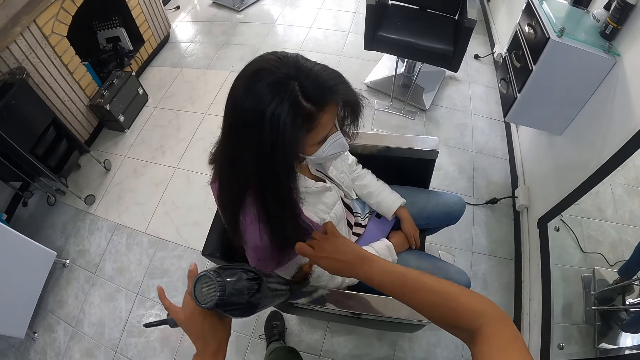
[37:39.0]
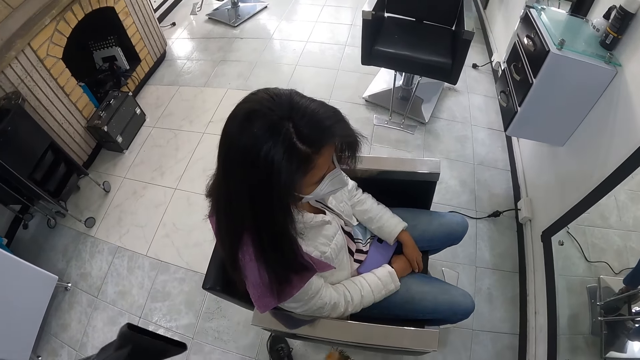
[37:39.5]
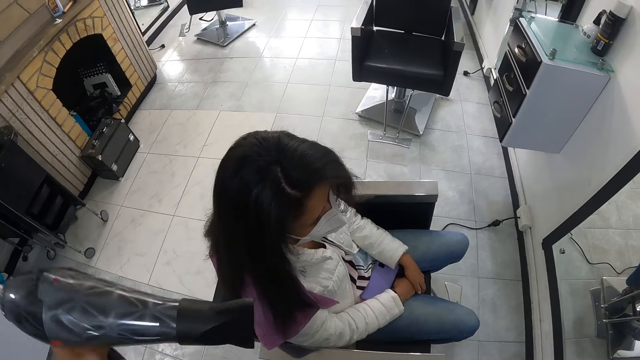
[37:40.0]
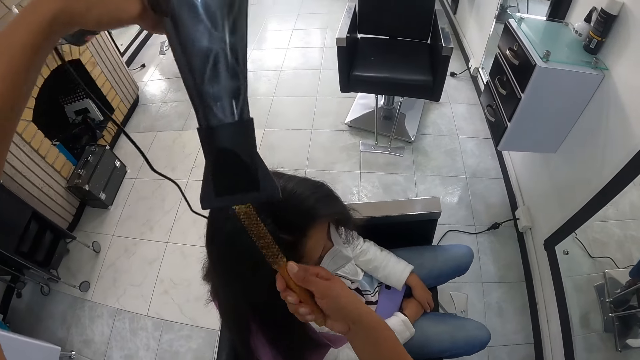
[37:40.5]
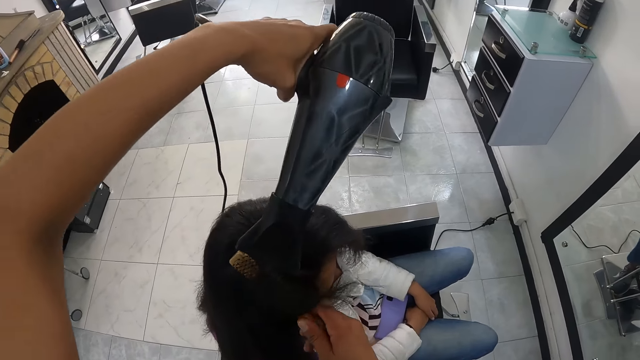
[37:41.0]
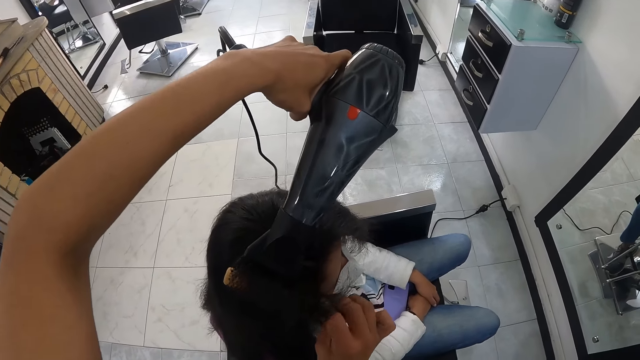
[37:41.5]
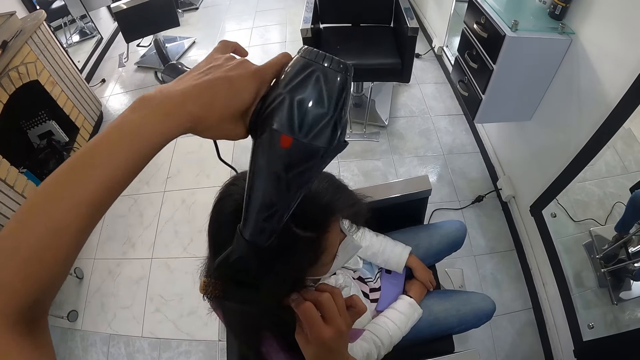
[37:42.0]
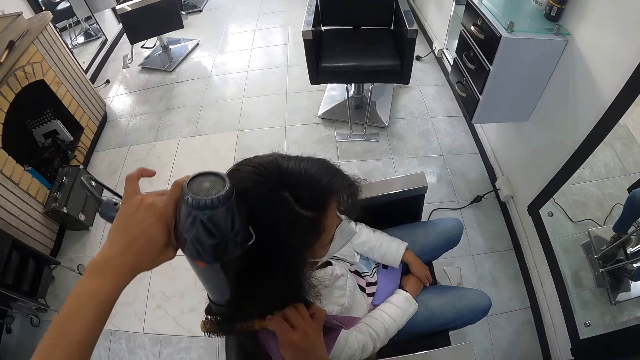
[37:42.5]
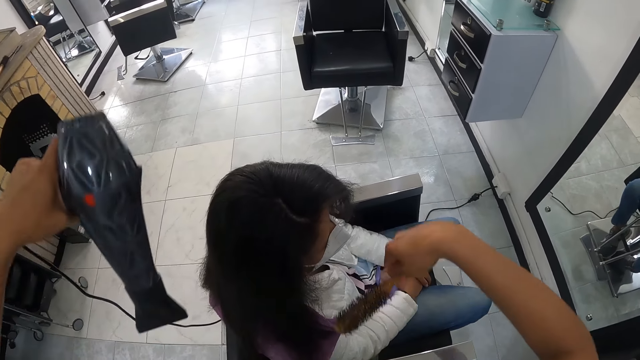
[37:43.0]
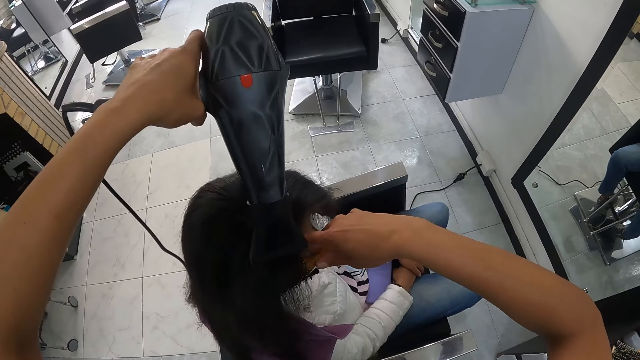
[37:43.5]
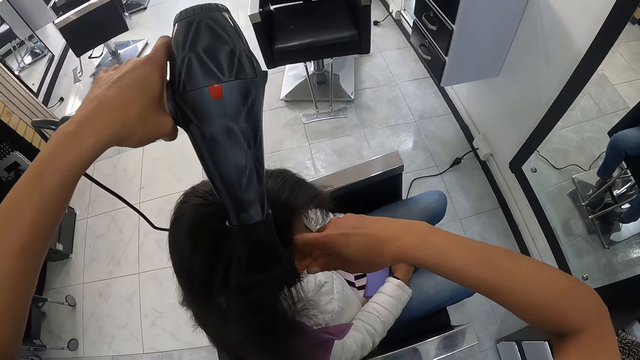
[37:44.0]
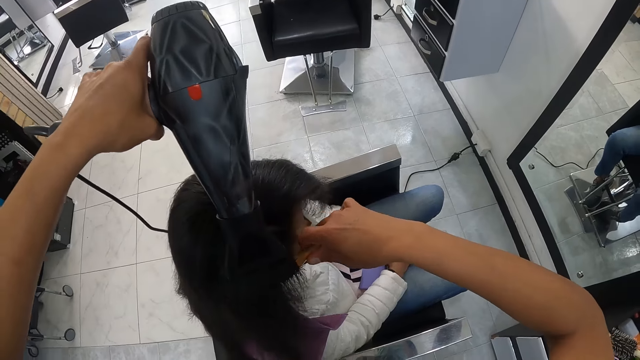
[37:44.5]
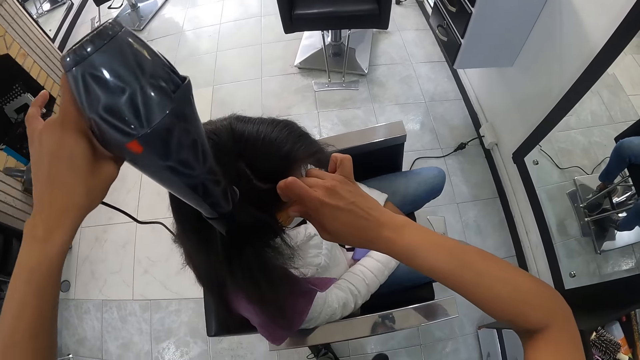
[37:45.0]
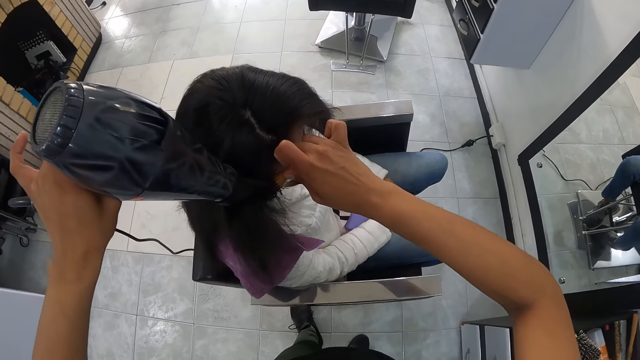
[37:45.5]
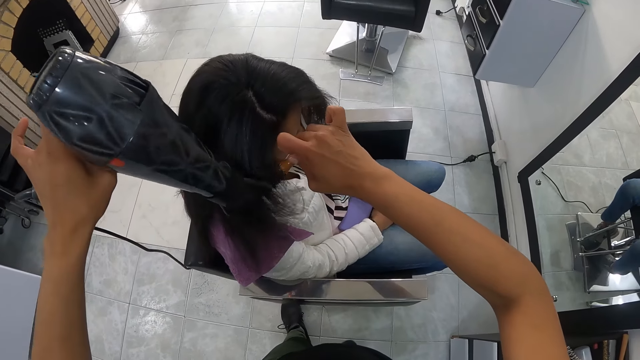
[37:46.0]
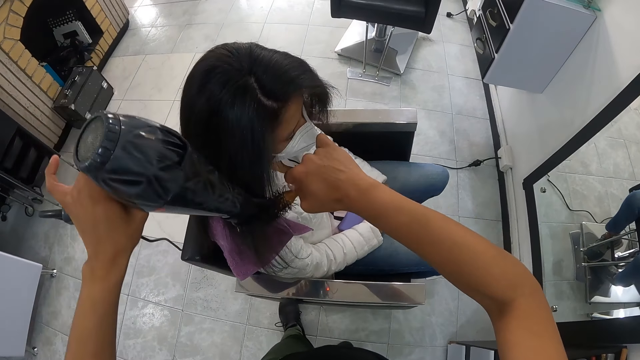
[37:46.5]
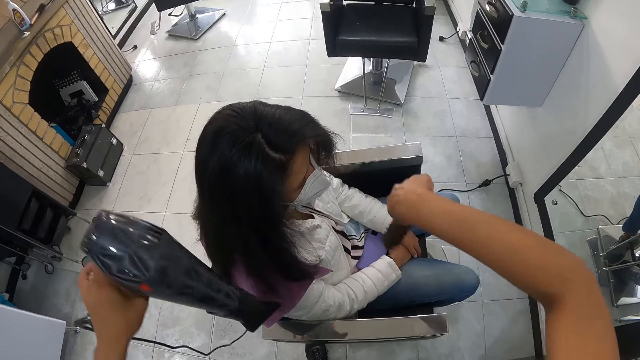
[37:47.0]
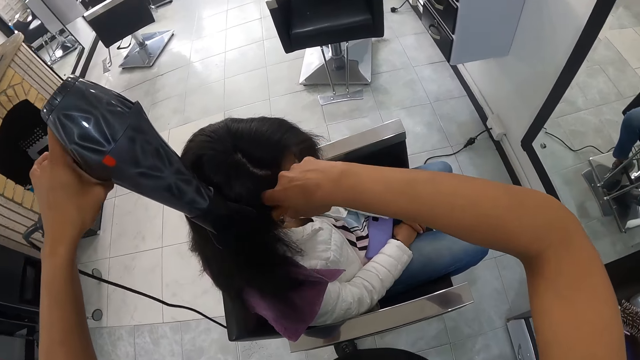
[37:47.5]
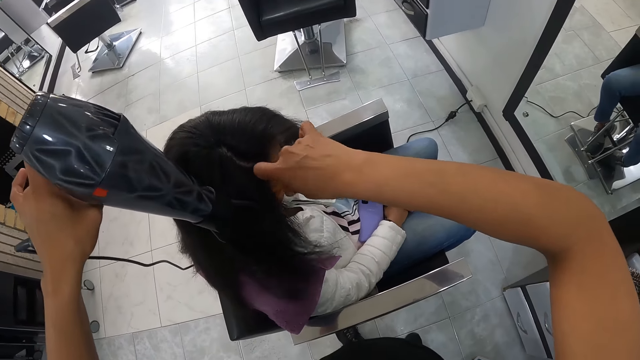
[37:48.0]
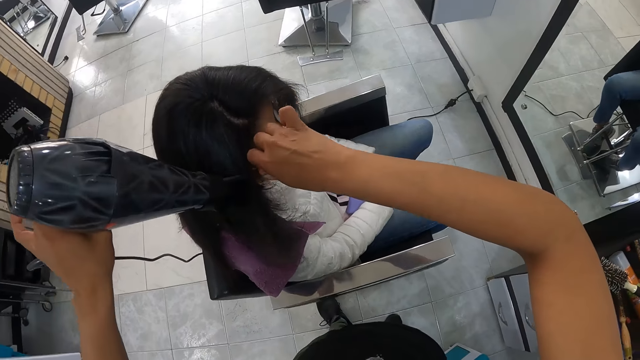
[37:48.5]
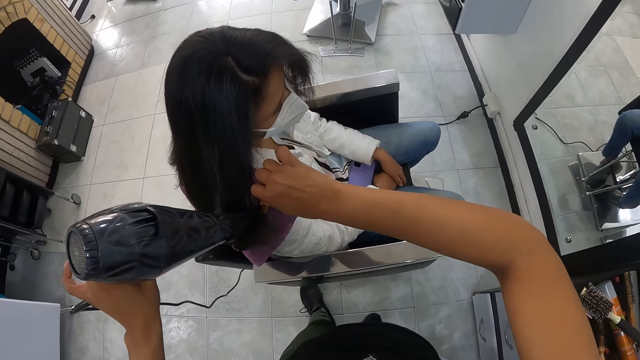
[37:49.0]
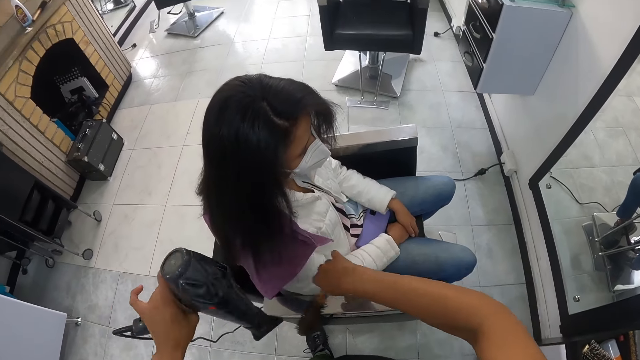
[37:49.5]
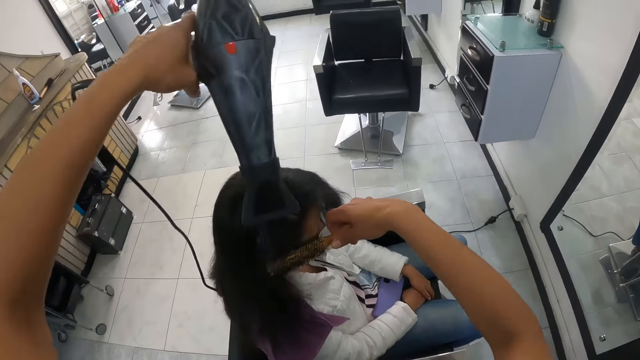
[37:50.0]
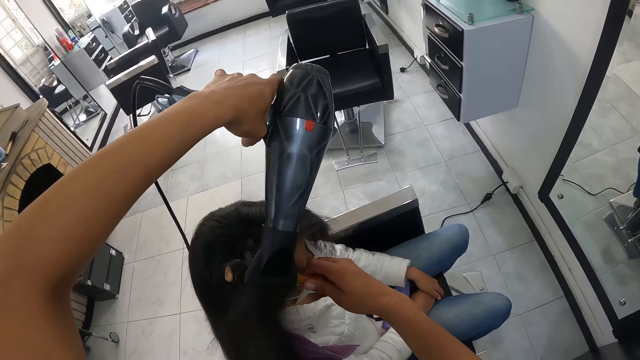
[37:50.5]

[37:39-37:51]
The camera wearer stares at a lady. They blow-dry the lady's hair.

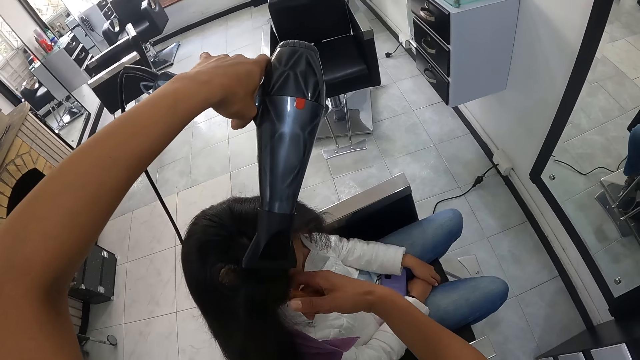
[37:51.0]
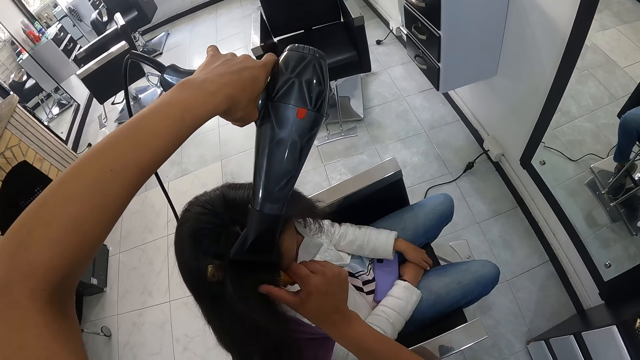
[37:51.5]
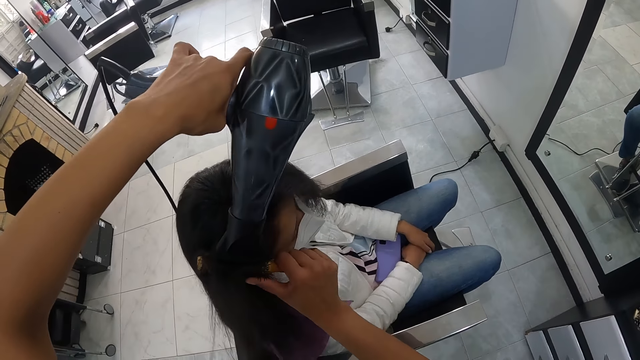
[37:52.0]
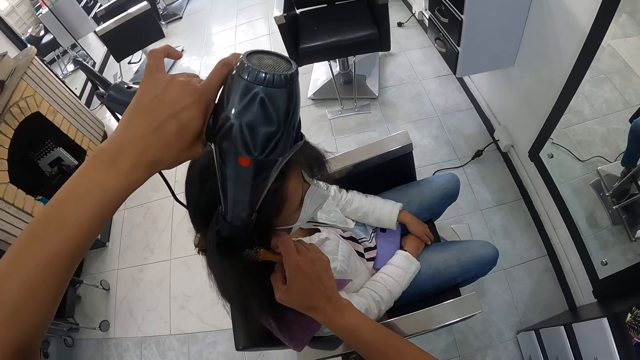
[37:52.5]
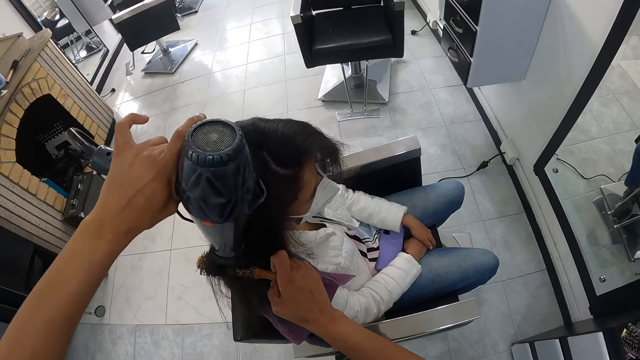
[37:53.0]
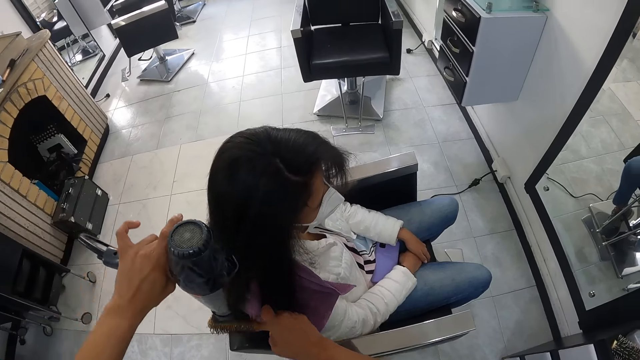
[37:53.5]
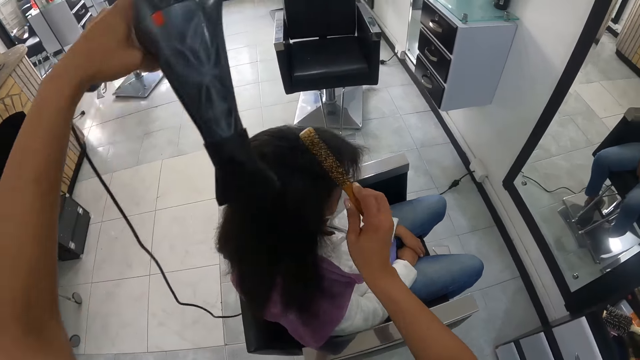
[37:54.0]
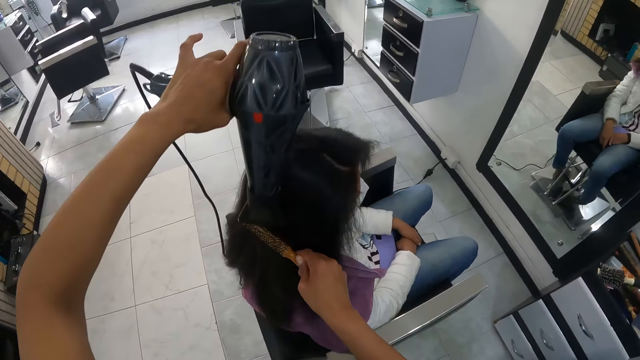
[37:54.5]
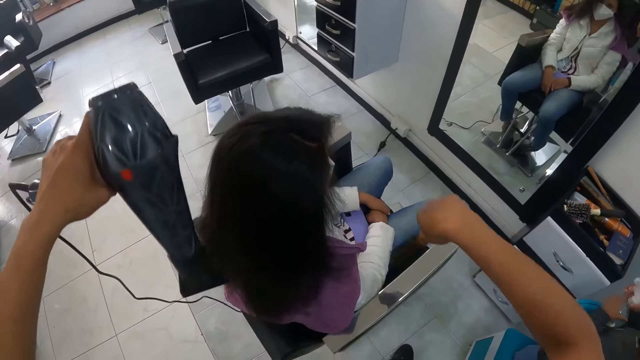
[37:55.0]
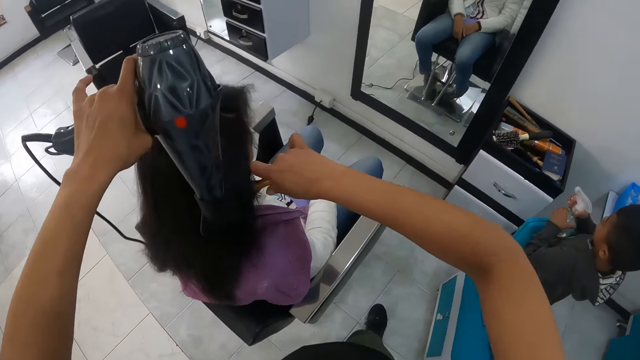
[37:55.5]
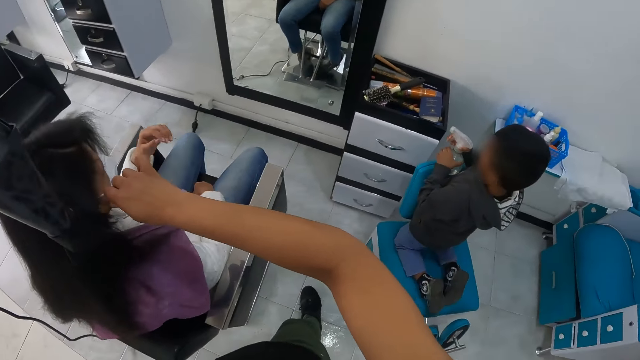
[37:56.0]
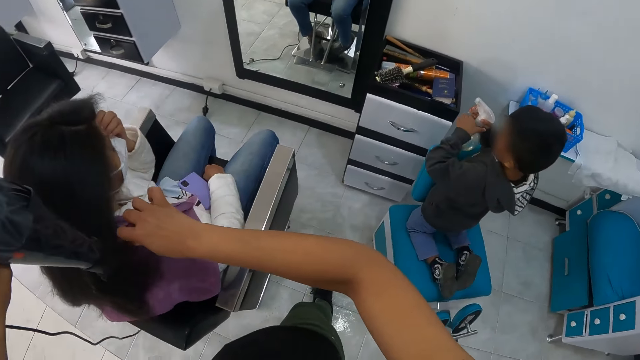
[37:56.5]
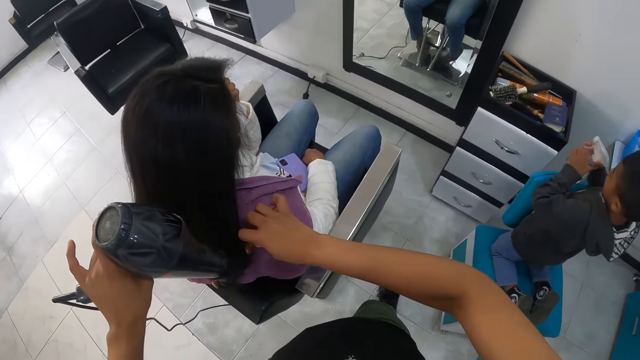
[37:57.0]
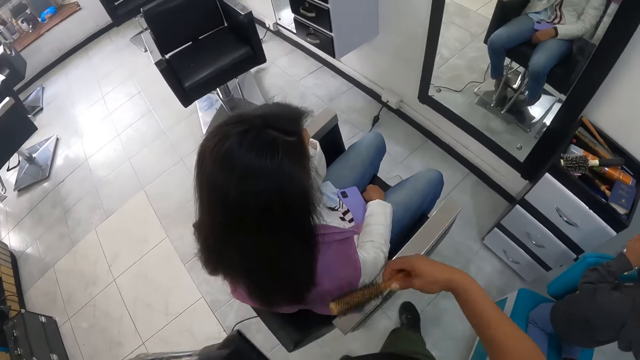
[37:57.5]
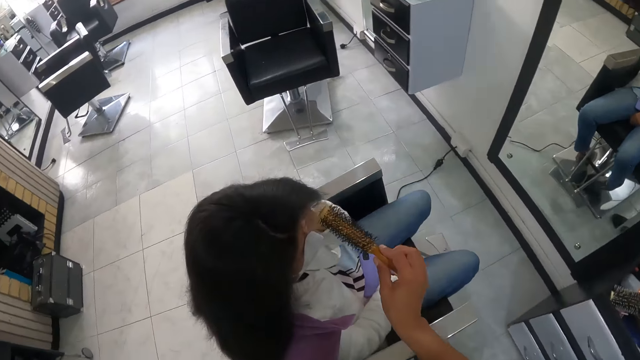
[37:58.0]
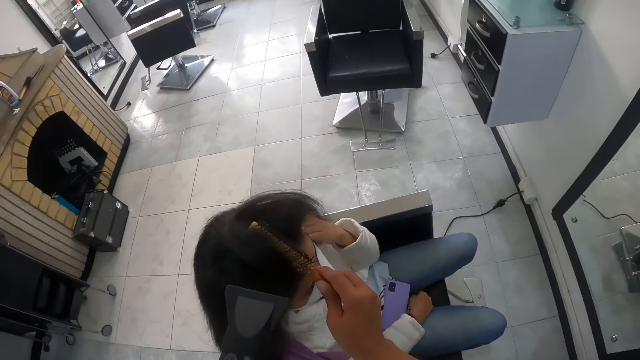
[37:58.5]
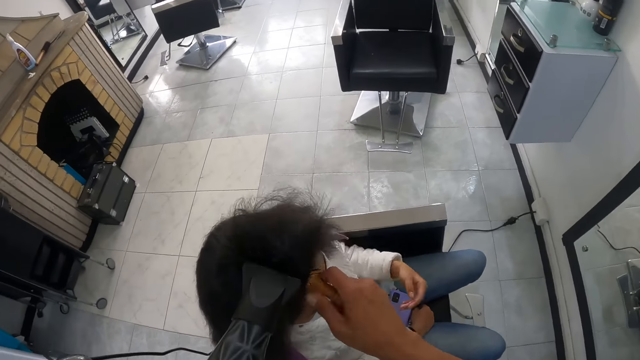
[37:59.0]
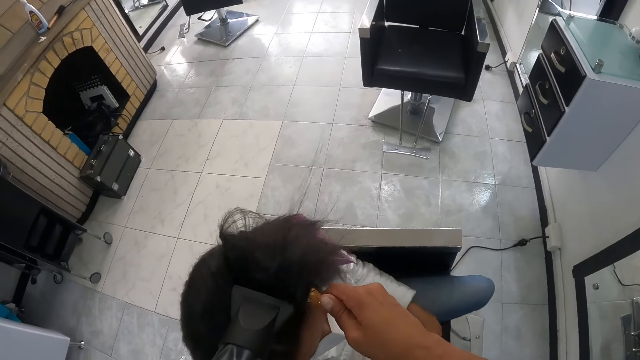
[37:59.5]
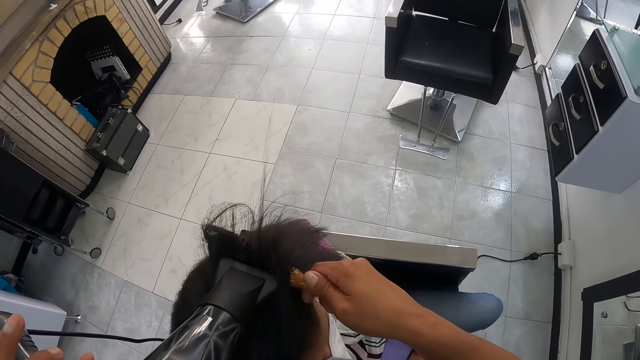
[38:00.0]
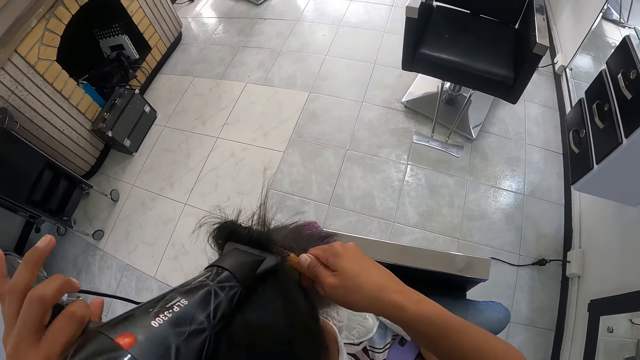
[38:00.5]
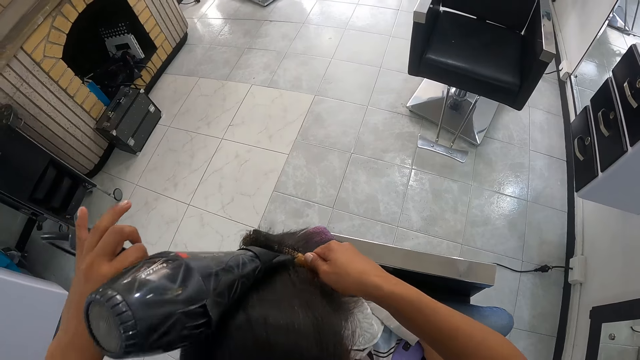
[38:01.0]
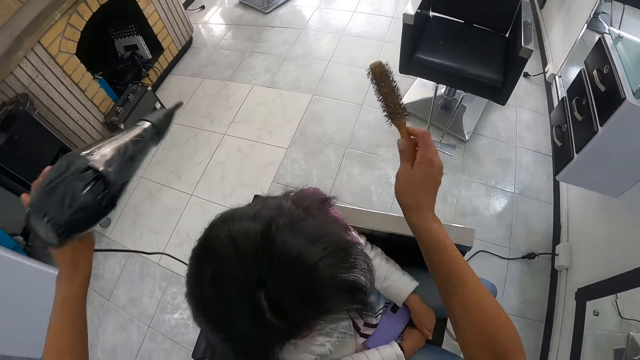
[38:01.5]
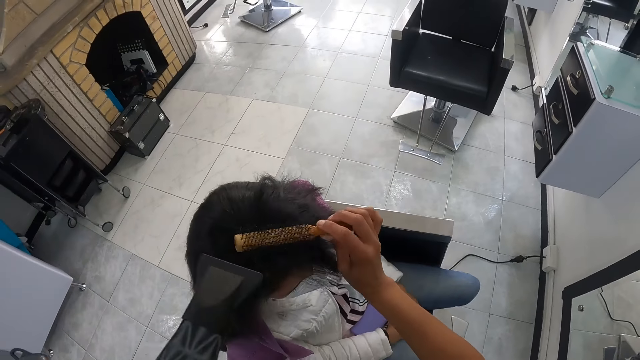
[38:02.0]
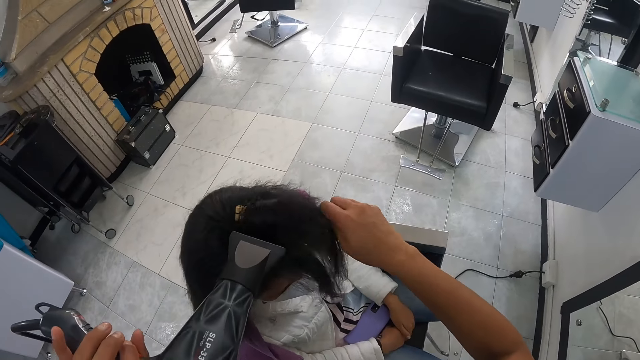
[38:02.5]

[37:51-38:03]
The boy holds the spray can in his hands. The camera wearer stares at a kid. They blow-dry the lady's hair.
